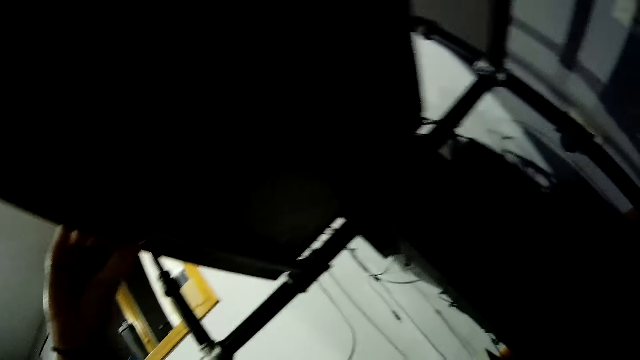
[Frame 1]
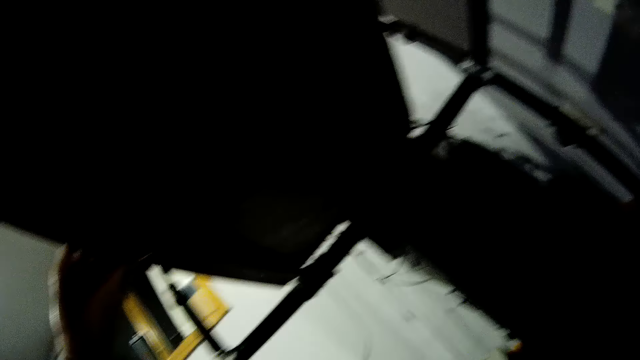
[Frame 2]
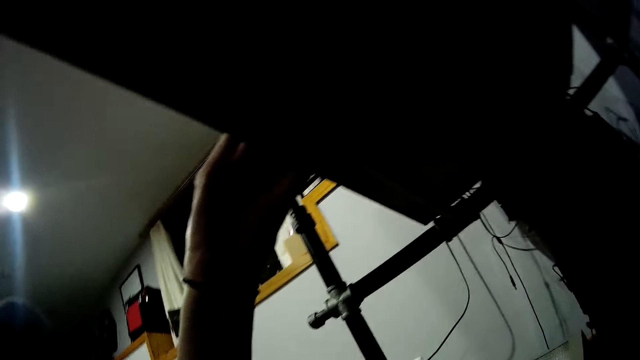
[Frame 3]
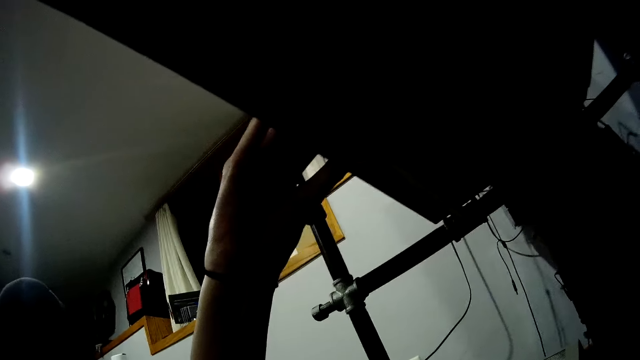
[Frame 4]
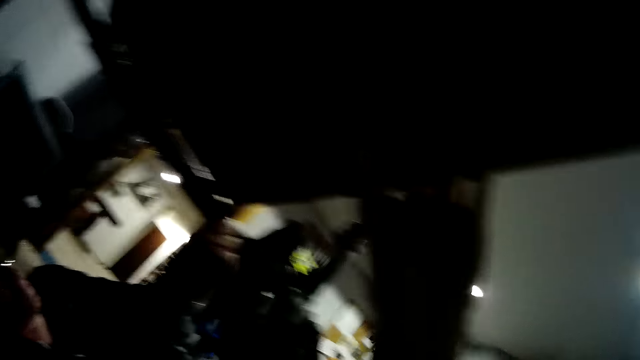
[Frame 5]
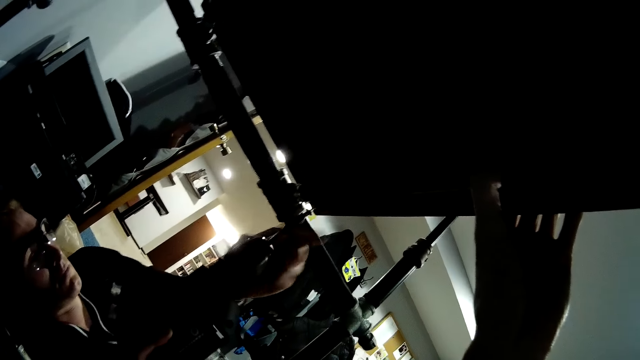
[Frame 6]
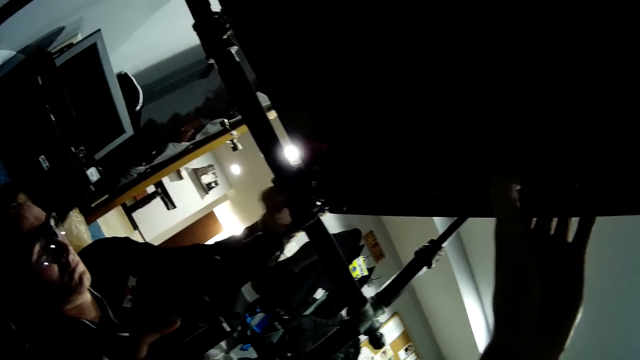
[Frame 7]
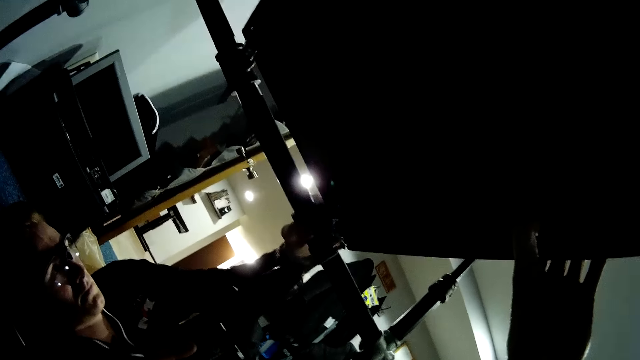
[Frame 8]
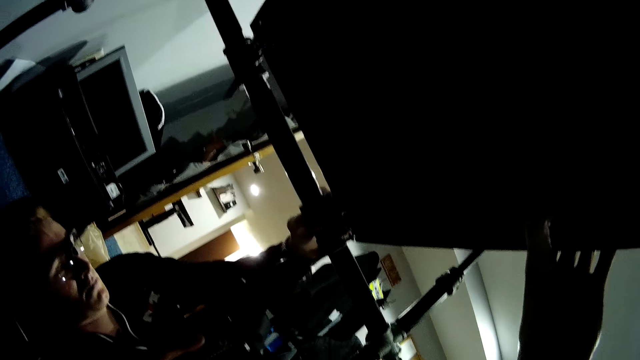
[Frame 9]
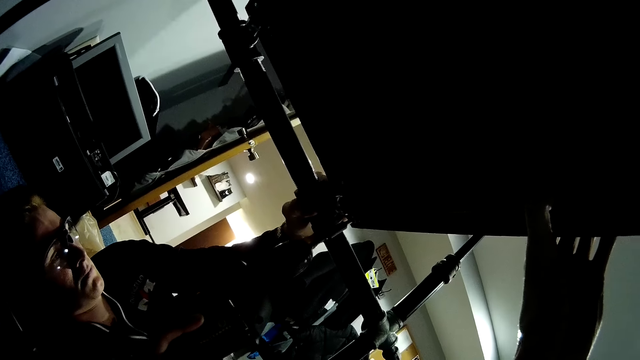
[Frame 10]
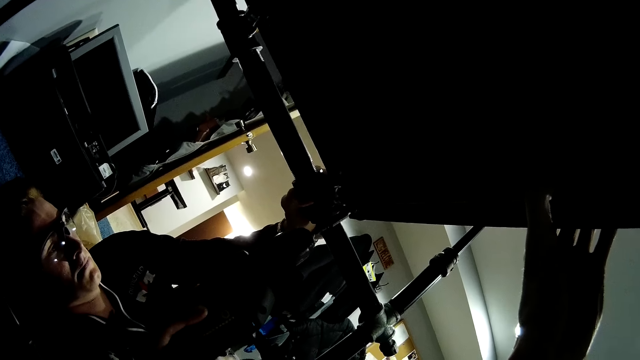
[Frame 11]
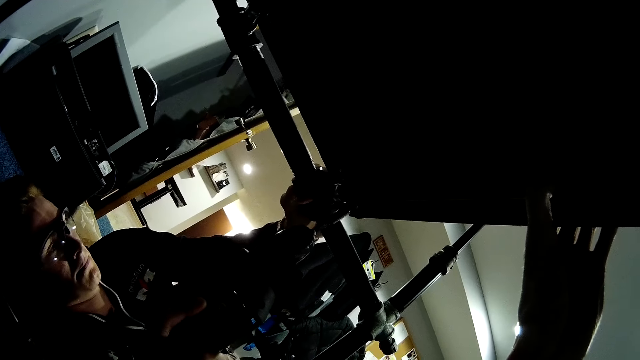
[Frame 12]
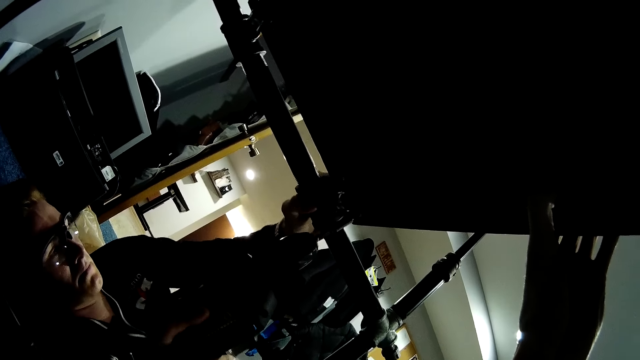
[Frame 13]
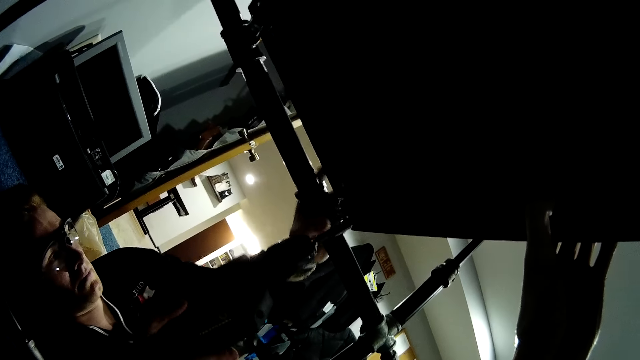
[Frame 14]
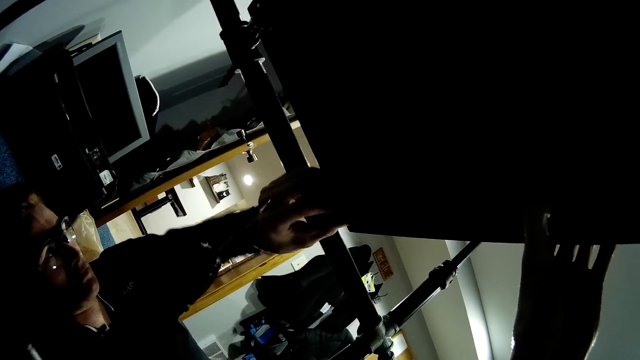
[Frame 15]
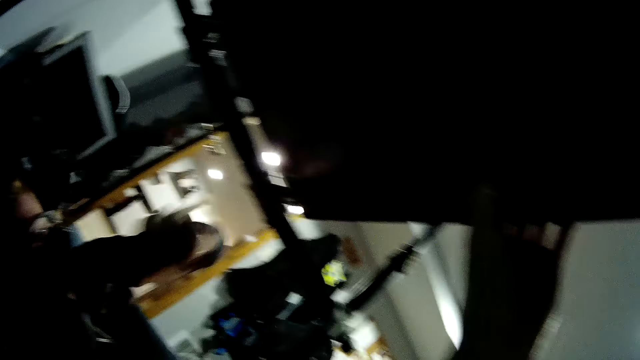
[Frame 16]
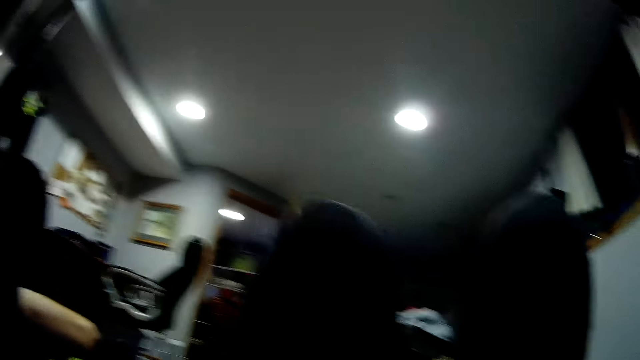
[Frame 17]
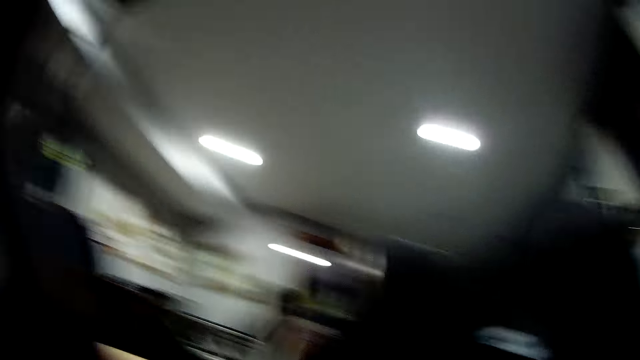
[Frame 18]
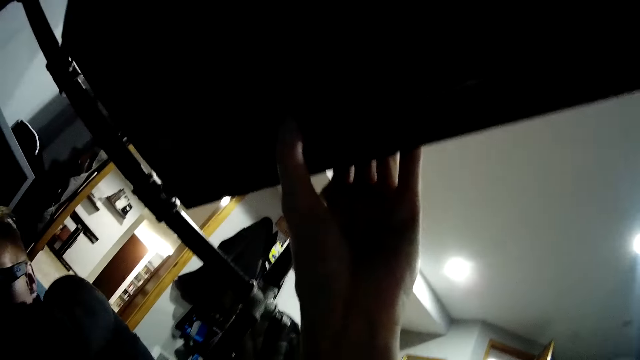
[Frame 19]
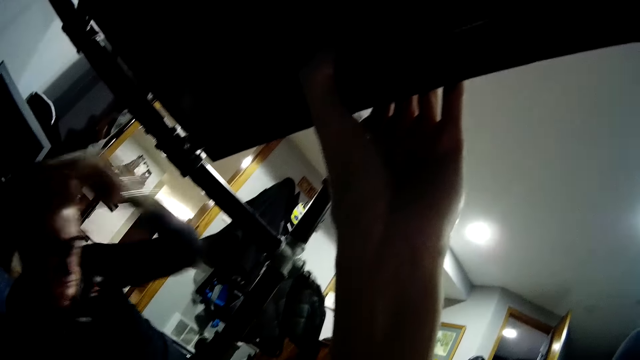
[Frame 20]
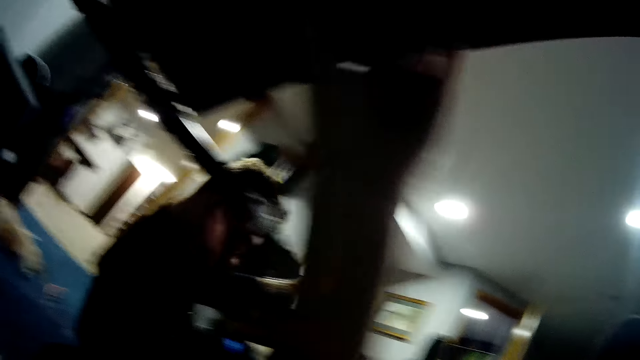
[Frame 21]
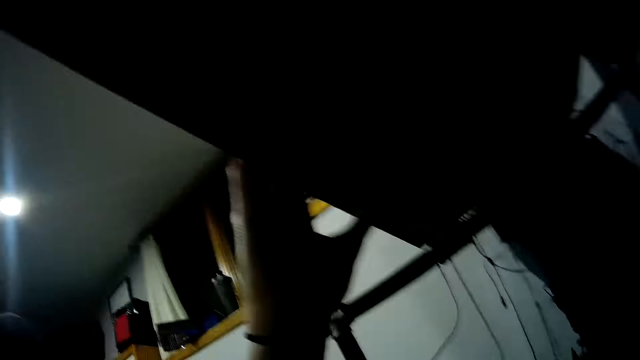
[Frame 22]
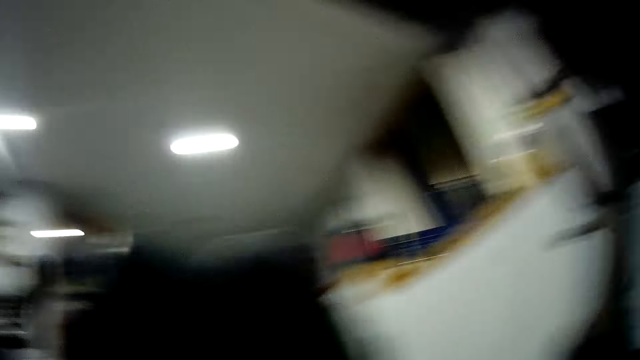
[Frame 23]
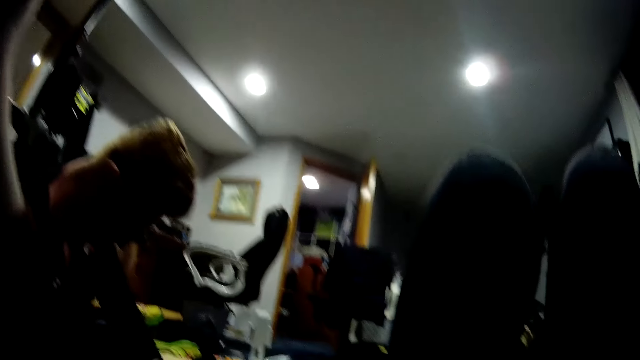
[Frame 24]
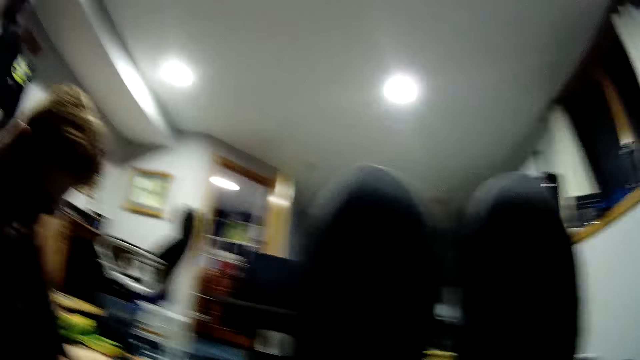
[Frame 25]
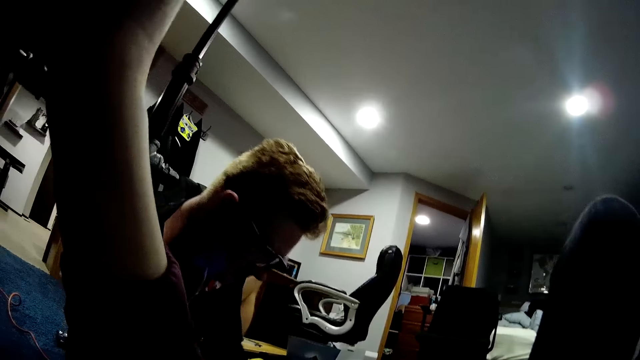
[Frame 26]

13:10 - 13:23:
The camera wearer holds the wooden slab with both hands. A man drives a nail into the wooden slab with the nail gun in his right hand. The man touches the wooden slab with his left hand. The man moves away from the timber.

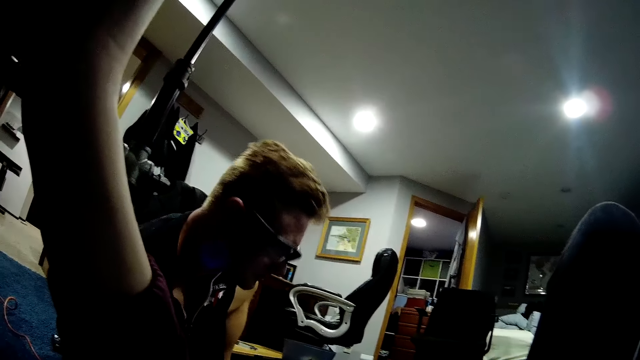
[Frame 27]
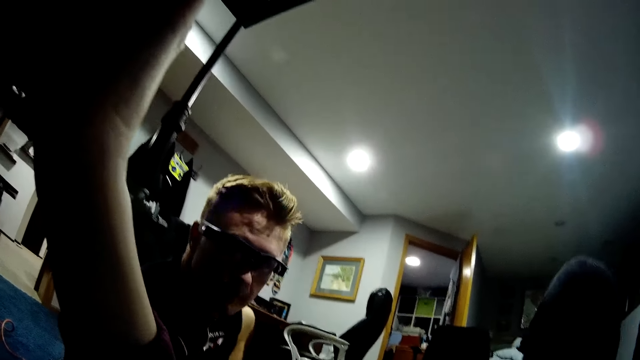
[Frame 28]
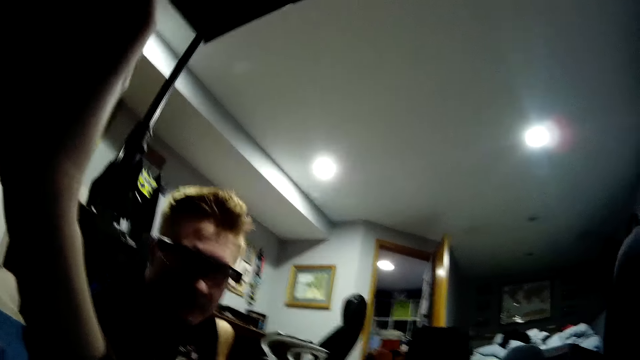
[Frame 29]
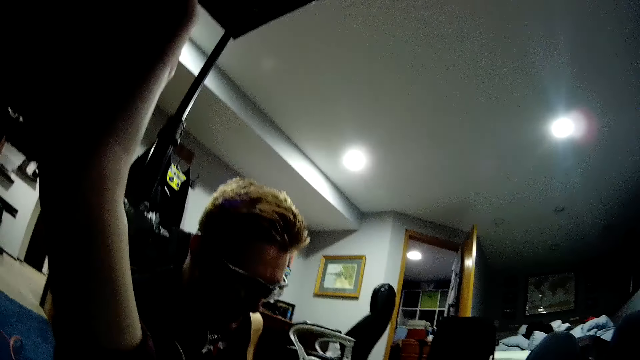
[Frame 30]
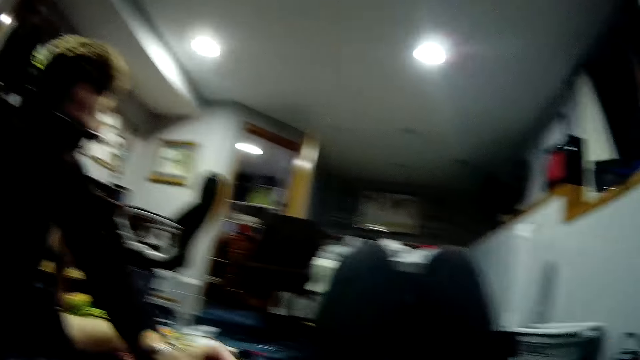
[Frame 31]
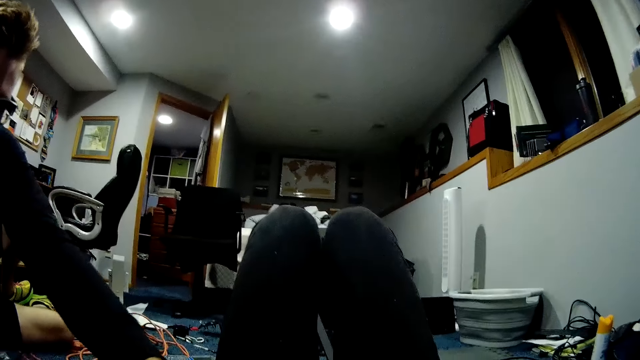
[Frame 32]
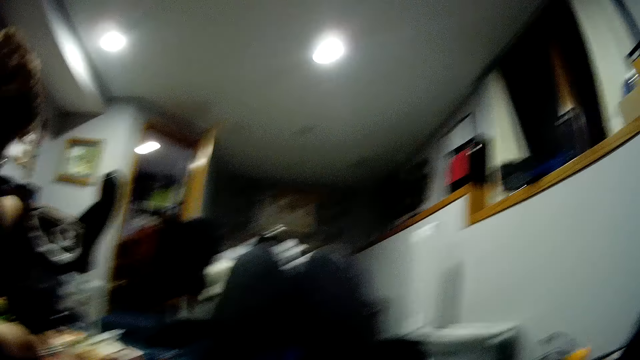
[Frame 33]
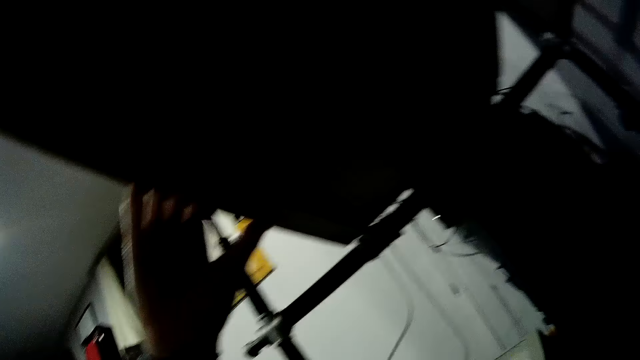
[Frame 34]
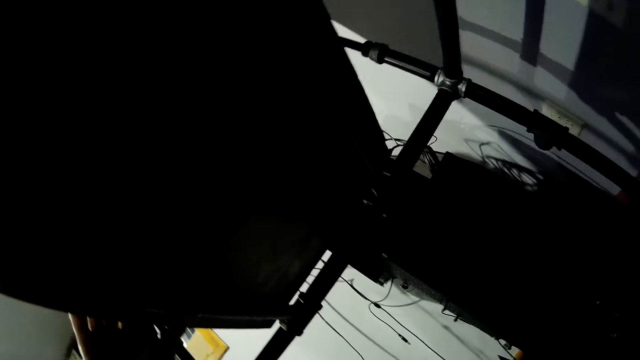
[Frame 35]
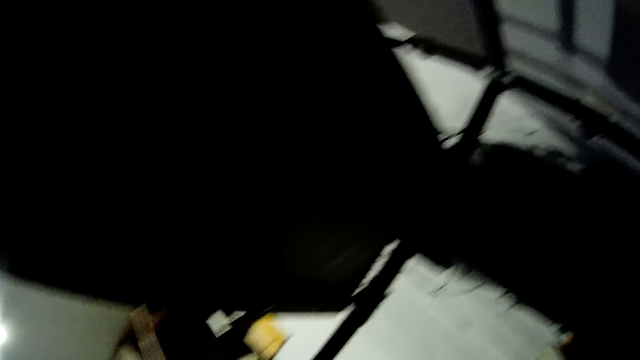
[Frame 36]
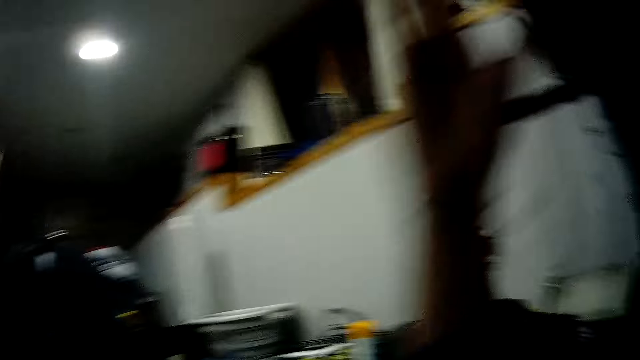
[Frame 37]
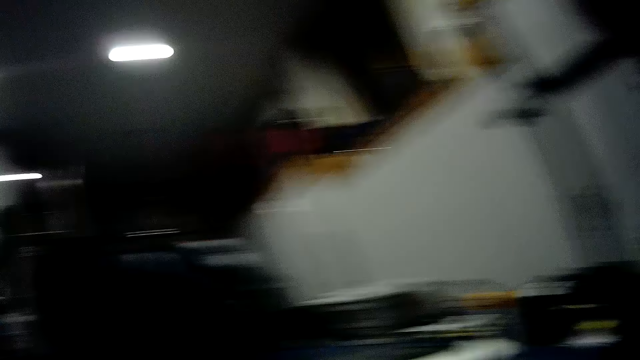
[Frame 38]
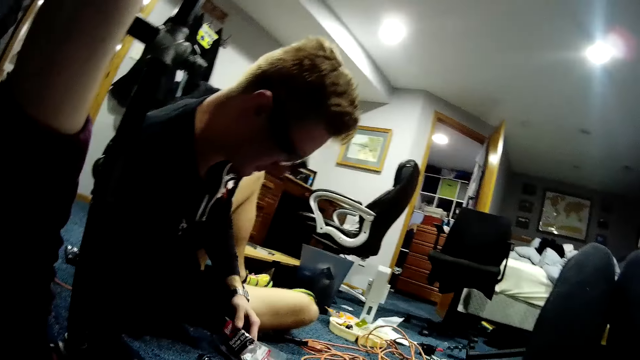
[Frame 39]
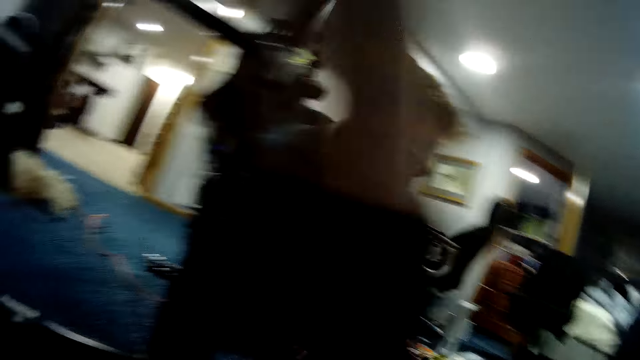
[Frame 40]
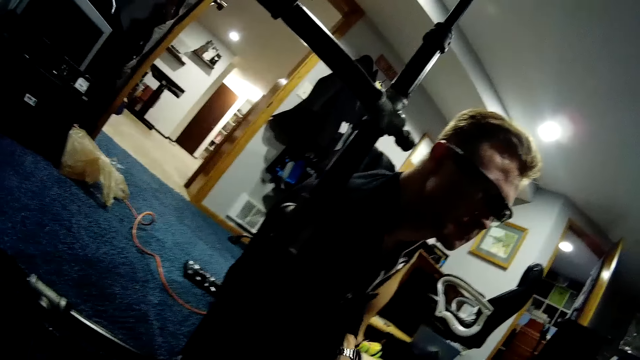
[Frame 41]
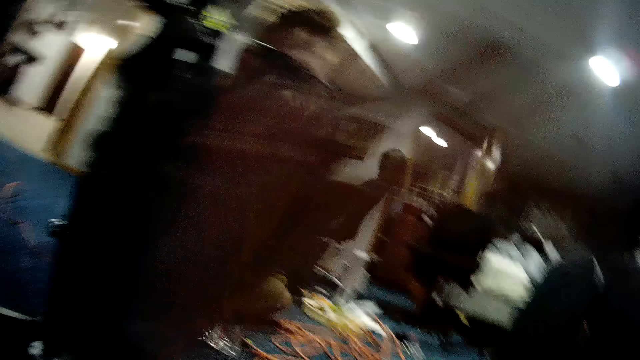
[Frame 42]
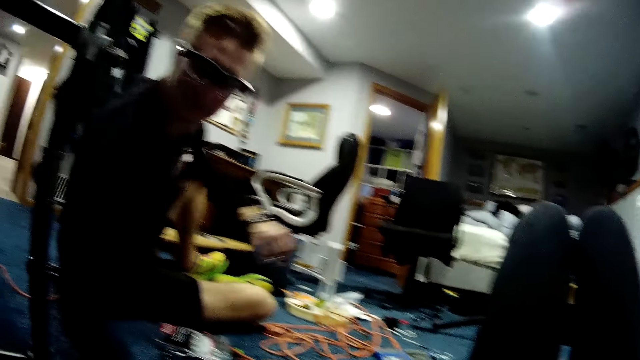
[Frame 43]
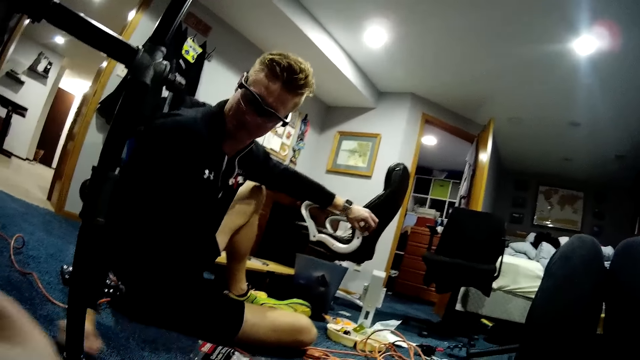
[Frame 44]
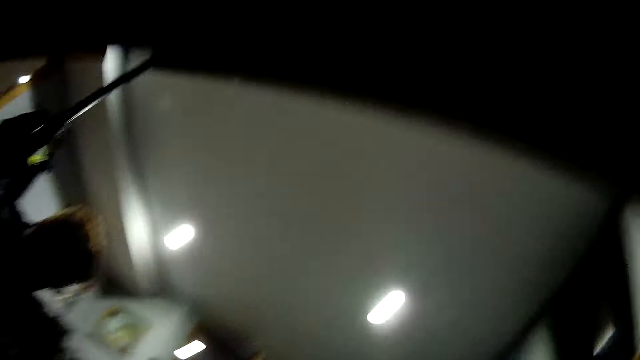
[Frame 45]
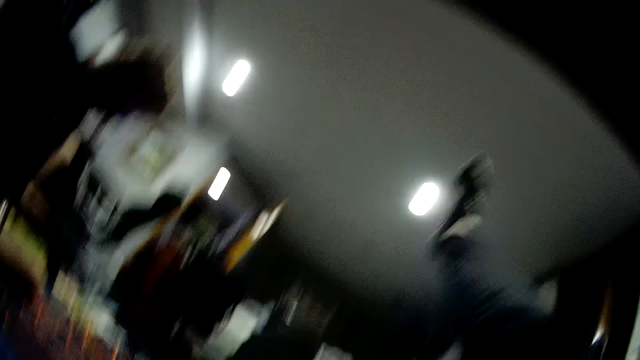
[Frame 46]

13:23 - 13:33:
A man talks to the camera wearer. The camera wearer holds the timber. The man sits beside the camera wearer.
